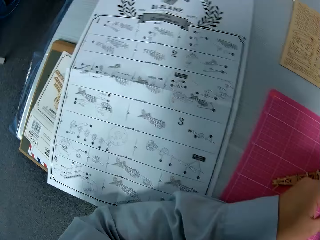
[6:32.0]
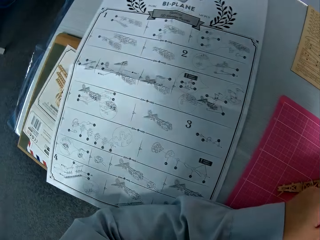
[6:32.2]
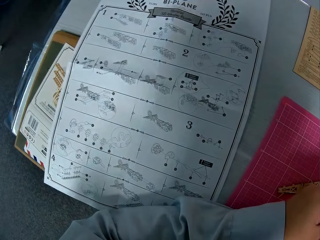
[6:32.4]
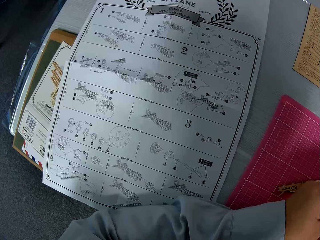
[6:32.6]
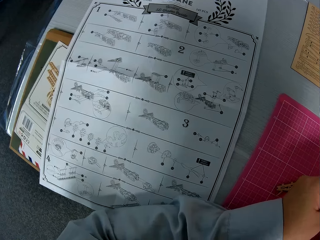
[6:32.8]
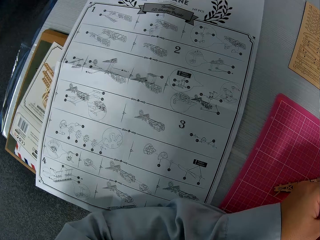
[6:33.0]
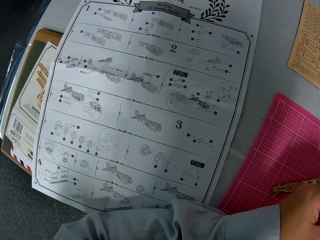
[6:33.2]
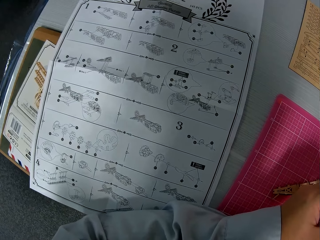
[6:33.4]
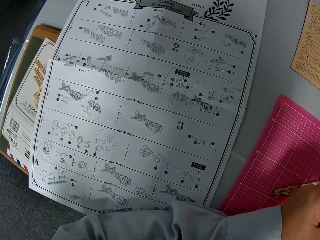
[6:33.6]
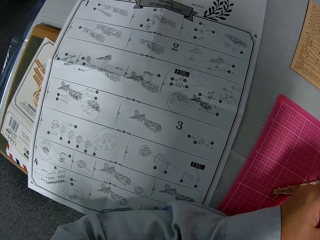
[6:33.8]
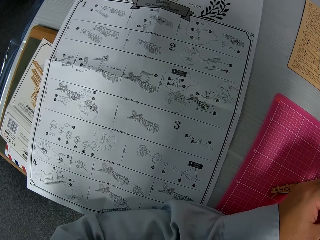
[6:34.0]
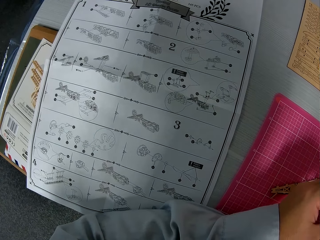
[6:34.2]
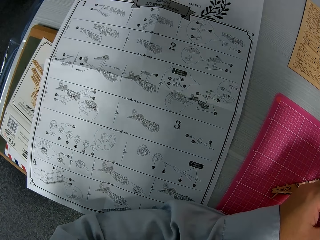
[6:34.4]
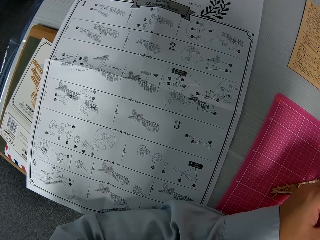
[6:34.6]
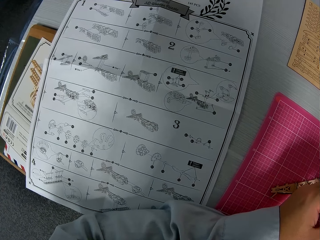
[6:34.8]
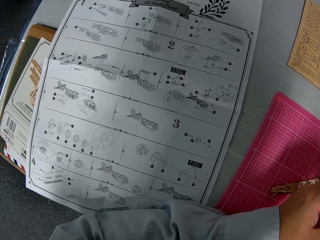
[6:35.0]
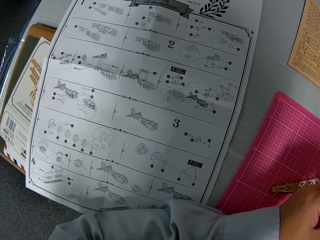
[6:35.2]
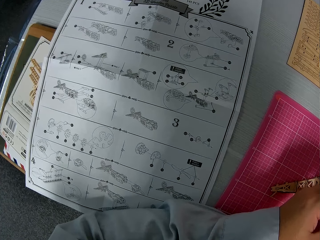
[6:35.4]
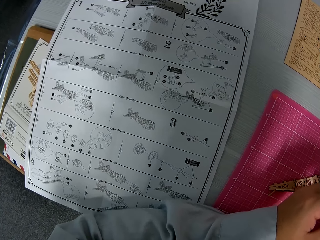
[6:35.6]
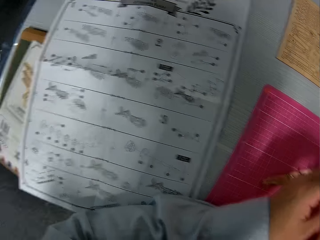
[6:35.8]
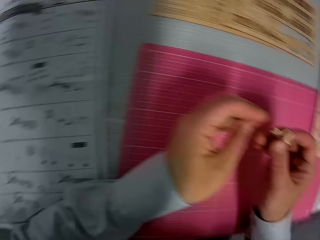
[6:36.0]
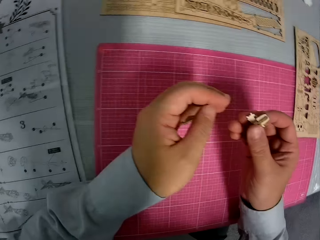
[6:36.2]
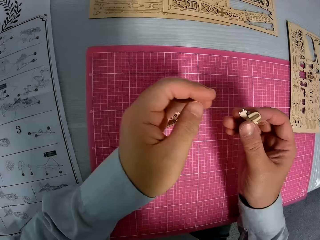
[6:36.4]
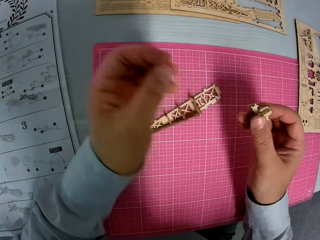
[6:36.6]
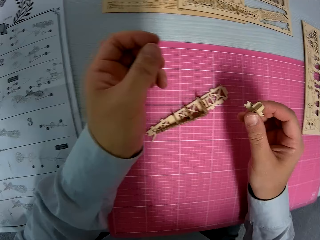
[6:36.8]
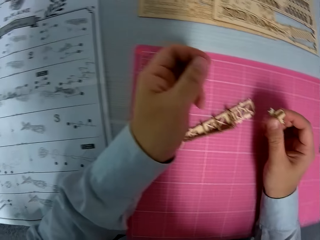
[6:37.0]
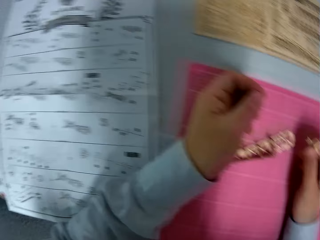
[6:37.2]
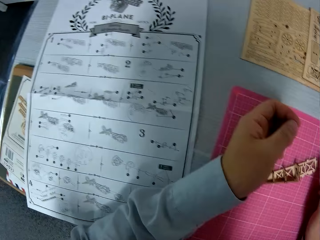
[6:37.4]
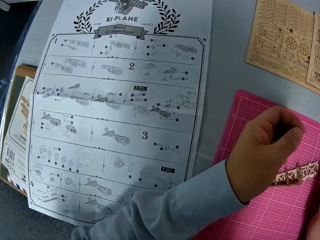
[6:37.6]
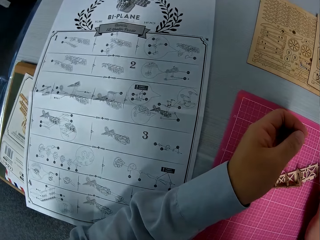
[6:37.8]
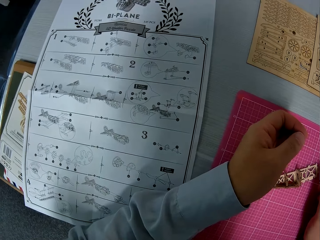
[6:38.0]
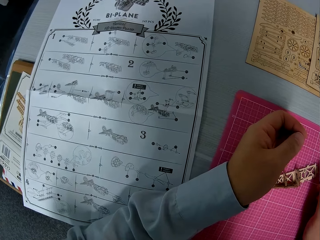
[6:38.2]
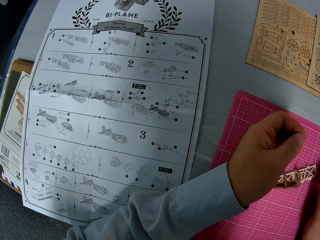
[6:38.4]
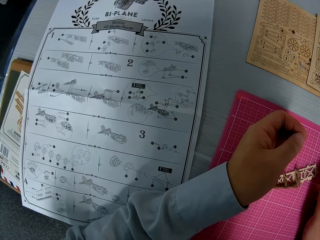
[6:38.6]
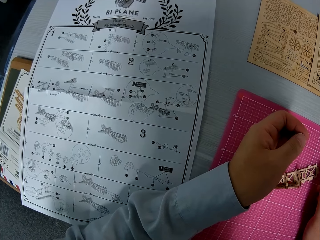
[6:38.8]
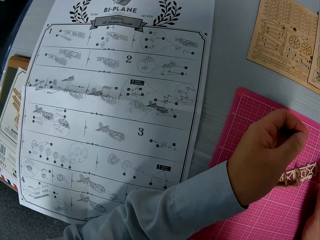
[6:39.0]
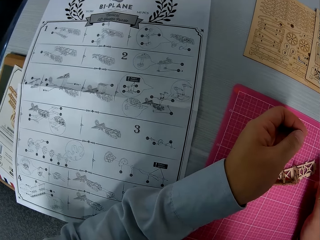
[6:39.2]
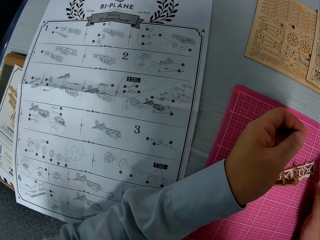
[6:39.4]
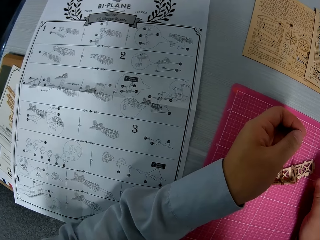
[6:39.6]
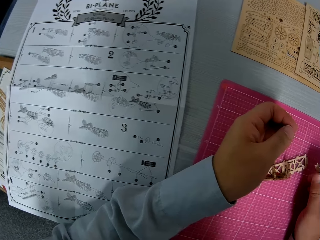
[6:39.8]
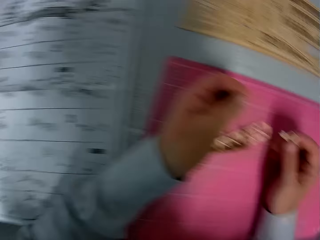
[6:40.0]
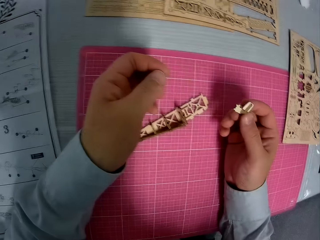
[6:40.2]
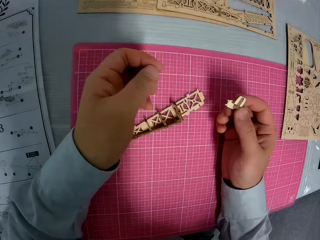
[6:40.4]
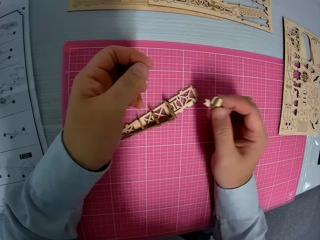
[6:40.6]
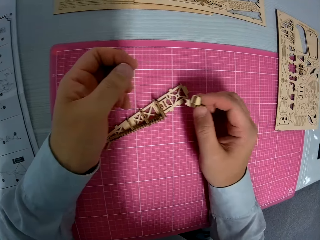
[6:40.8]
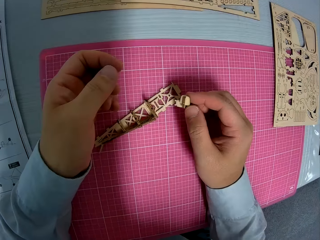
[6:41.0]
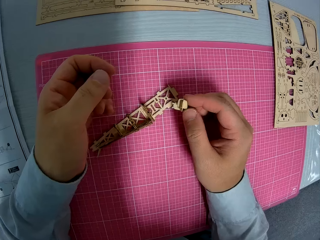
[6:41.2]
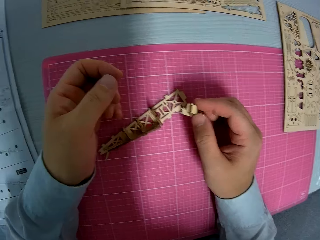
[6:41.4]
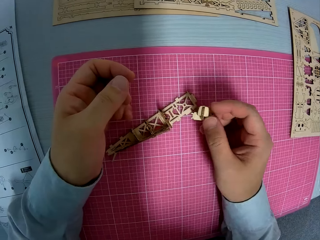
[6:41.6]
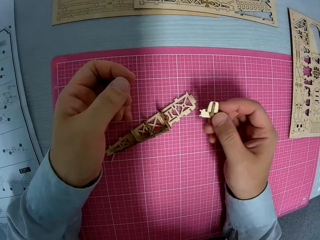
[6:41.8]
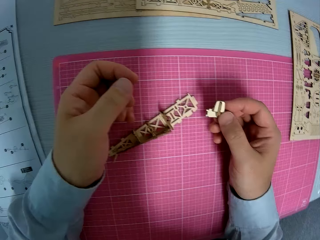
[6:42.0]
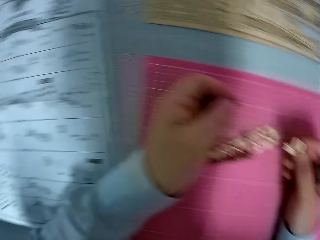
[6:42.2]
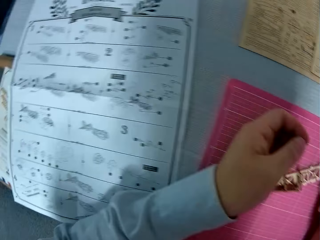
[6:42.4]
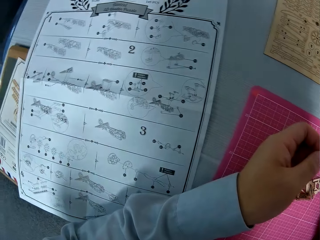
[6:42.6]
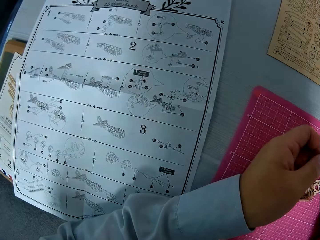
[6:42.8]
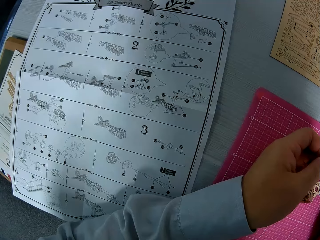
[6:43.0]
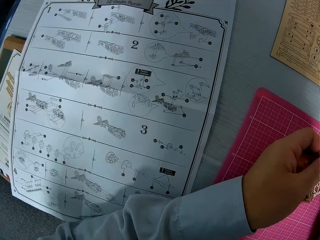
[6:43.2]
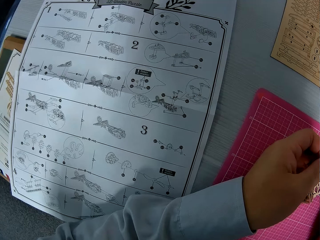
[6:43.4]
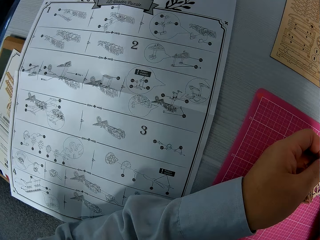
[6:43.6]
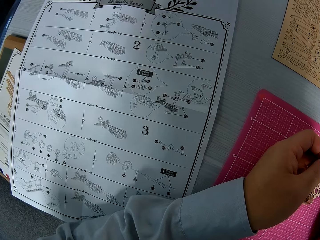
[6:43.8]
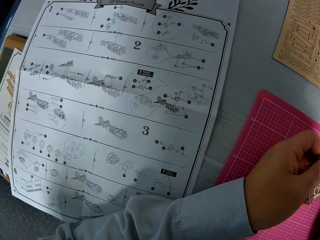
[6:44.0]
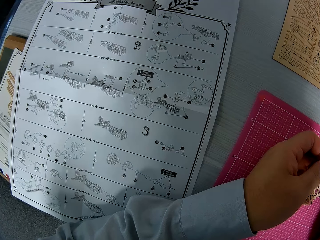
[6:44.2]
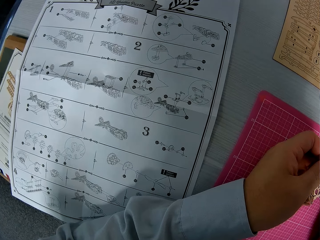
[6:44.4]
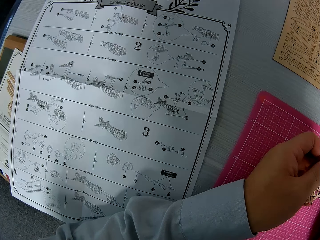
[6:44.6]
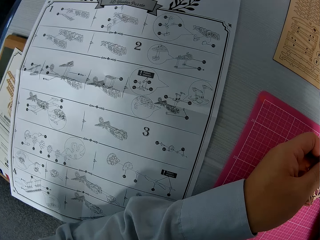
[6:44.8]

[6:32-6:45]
The camera wearer moves his hand. He twists his hand.

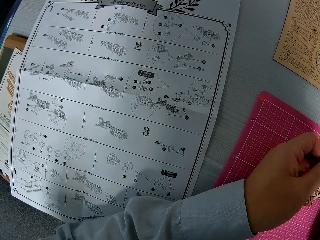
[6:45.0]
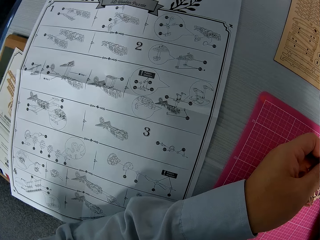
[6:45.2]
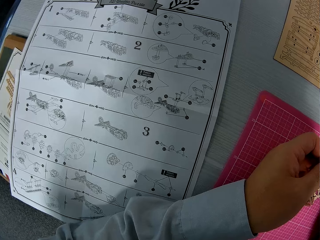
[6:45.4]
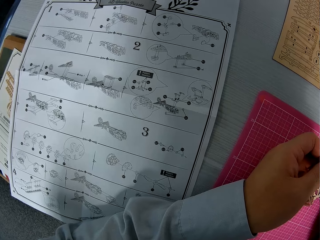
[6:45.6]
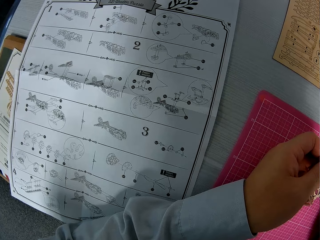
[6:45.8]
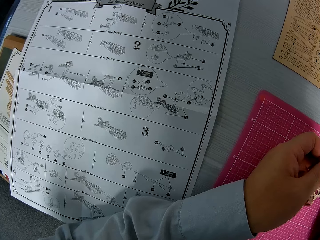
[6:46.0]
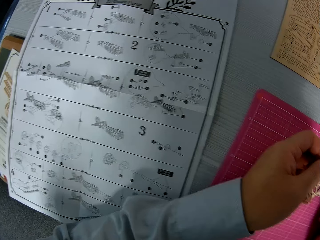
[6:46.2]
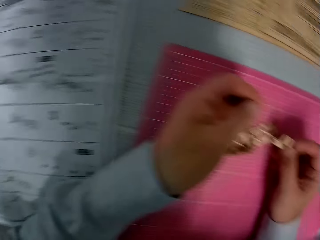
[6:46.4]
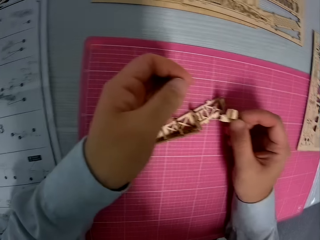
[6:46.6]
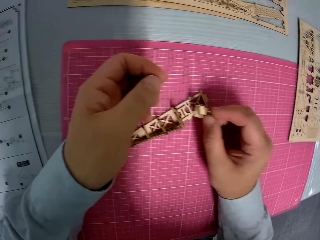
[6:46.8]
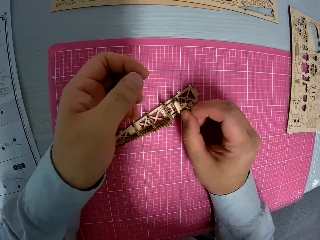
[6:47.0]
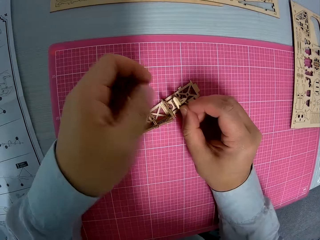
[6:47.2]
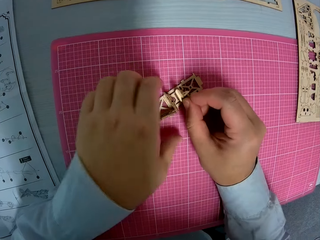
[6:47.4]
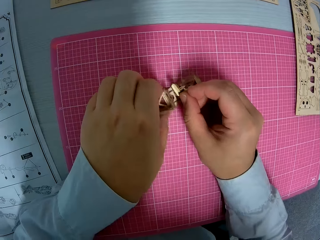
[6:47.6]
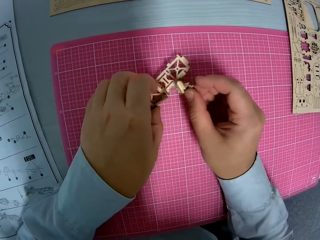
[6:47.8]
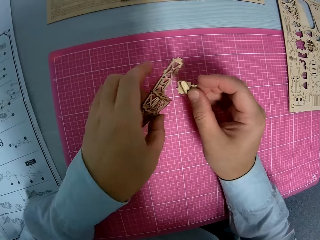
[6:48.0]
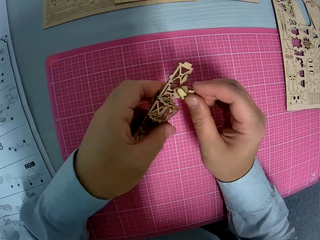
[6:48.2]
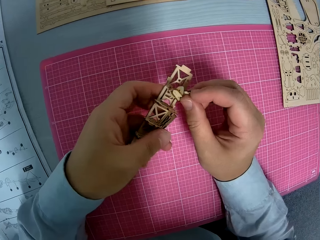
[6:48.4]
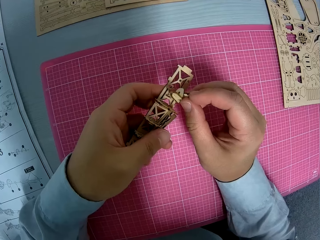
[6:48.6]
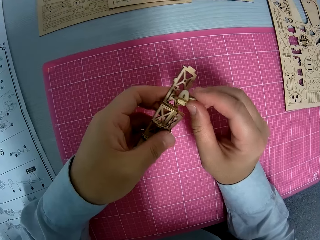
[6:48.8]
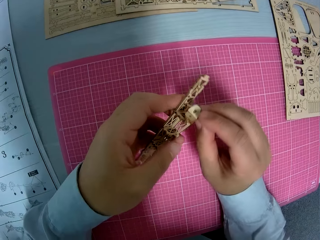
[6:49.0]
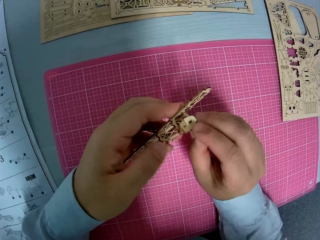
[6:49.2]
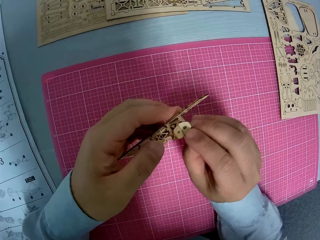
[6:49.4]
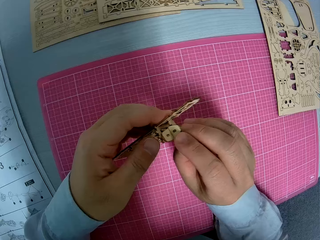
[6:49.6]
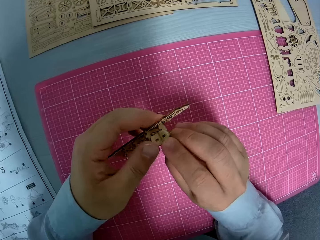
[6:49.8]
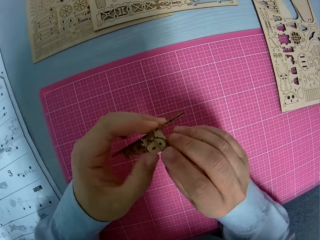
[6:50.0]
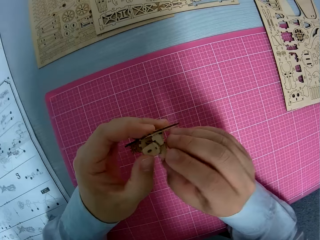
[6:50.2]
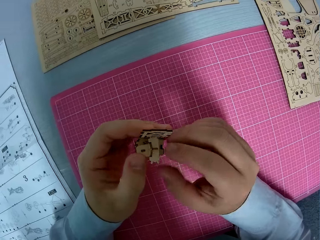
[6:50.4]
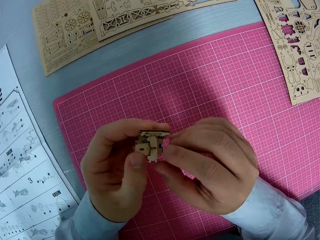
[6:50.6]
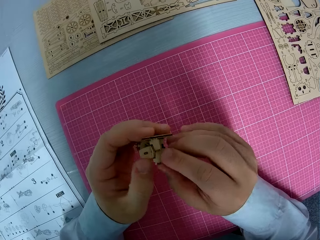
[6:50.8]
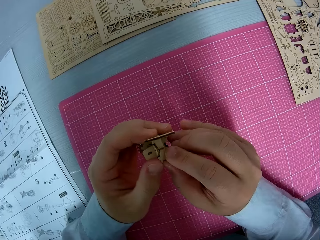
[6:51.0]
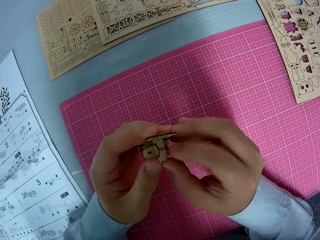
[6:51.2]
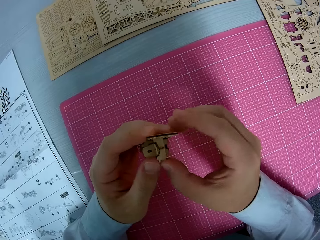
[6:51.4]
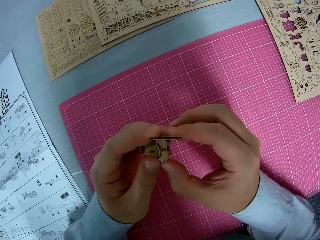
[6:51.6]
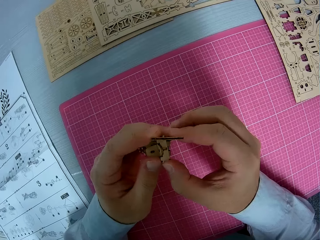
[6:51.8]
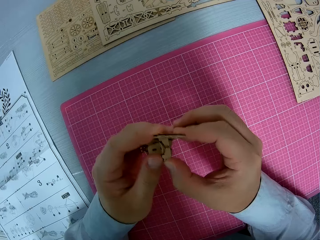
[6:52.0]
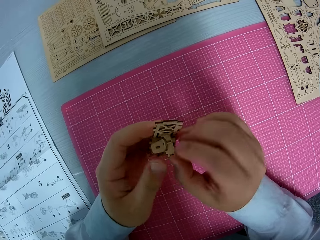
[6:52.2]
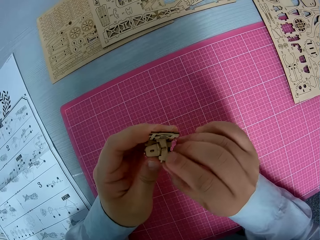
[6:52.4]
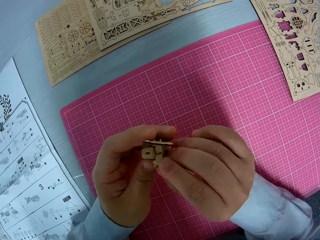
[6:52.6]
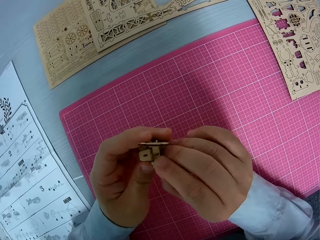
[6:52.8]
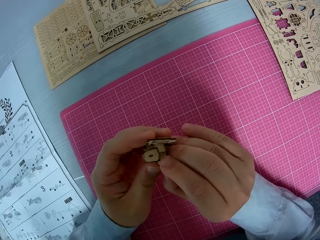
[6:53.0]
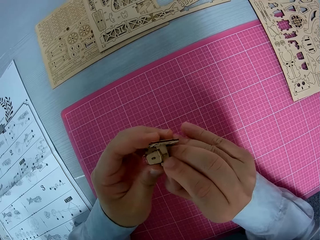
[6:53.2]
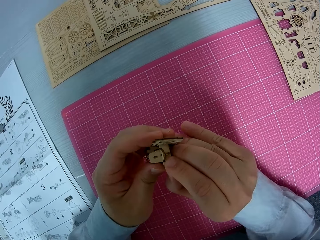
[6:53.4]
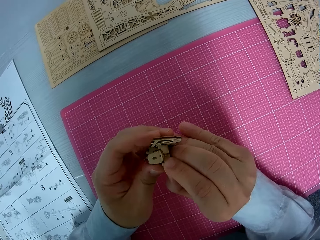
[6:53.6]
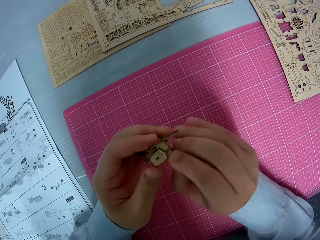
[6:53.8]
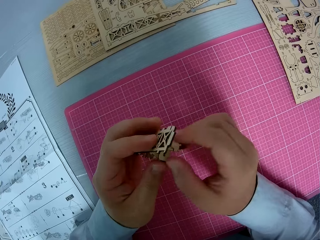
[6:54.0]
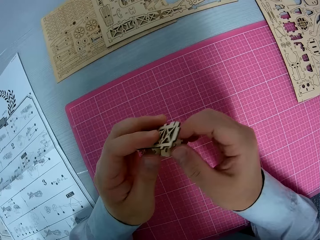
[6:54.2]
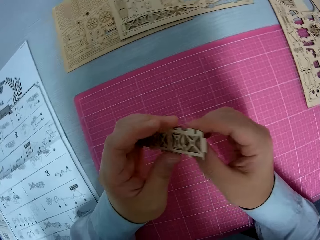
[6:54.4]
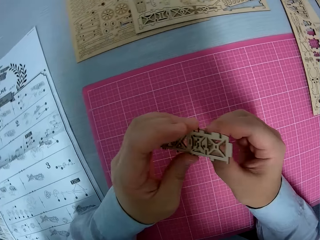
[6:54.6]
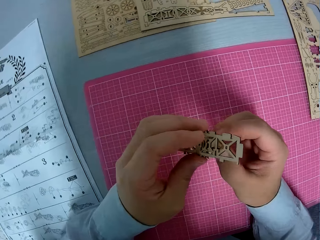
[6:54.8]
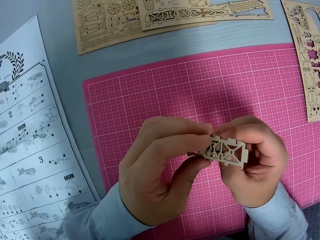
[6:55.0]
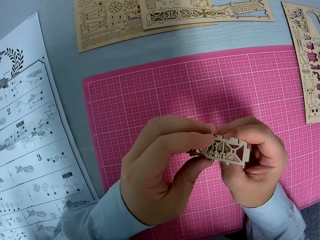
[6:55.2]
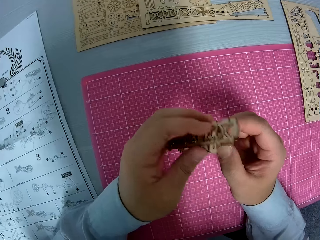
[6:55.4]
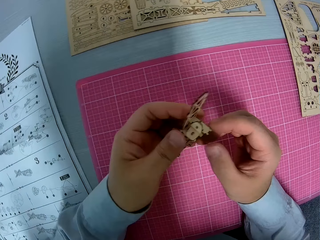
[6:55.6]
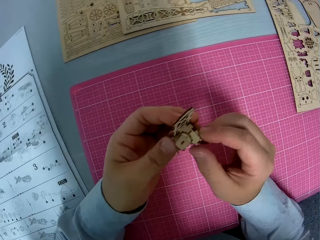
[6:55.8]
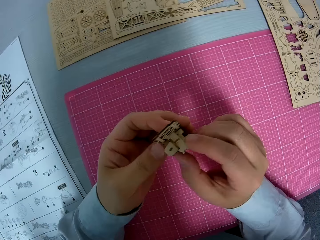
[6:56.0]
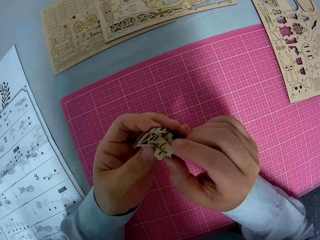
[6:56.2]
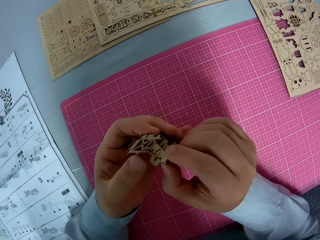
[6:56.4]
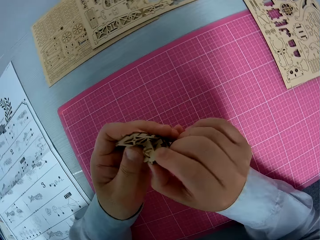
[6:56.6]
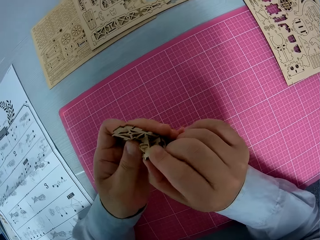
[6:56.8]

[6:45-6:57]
The camera wearer picks another piece of paperwork from the table. They fix the pieces of paperwork together. They turn it.
